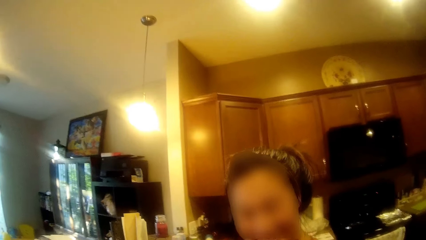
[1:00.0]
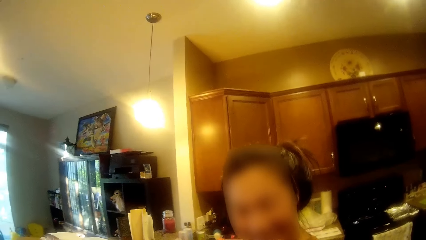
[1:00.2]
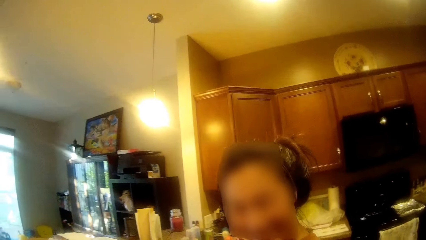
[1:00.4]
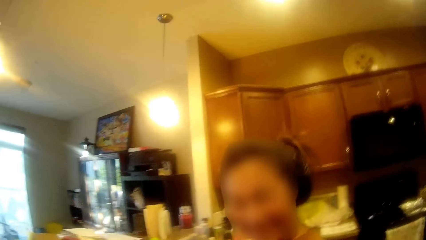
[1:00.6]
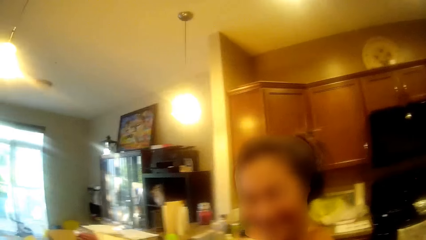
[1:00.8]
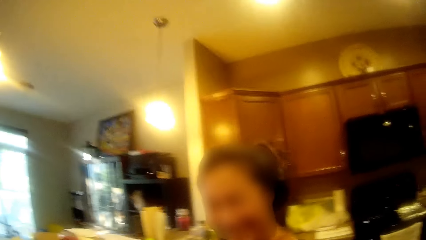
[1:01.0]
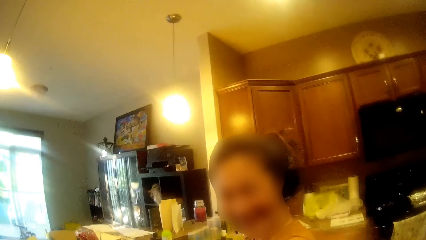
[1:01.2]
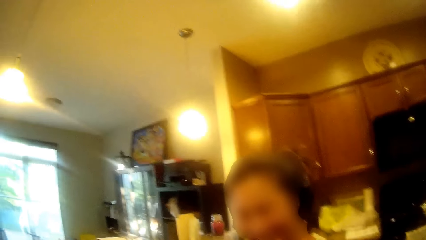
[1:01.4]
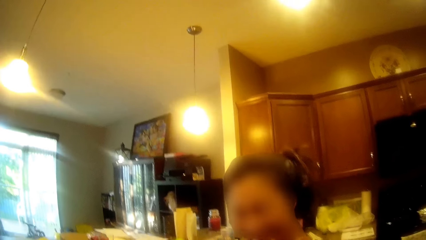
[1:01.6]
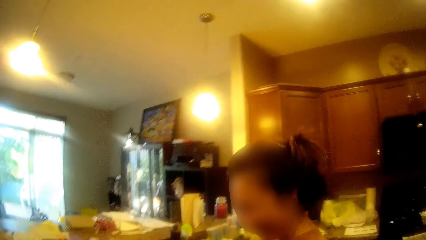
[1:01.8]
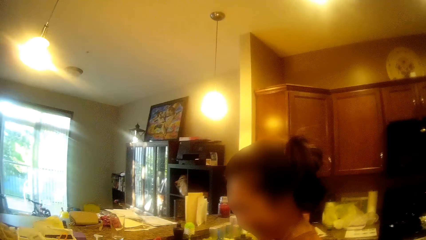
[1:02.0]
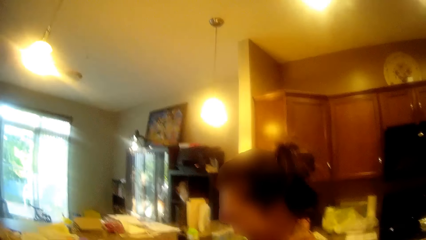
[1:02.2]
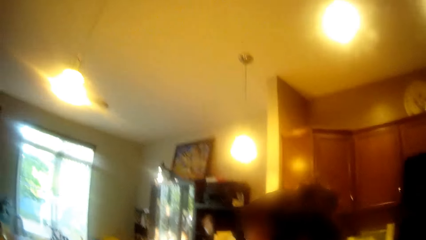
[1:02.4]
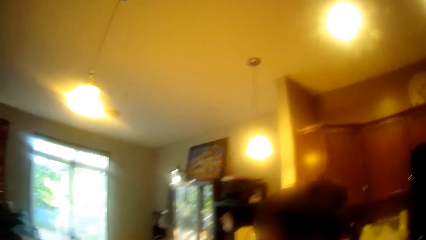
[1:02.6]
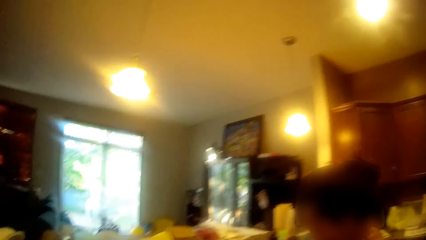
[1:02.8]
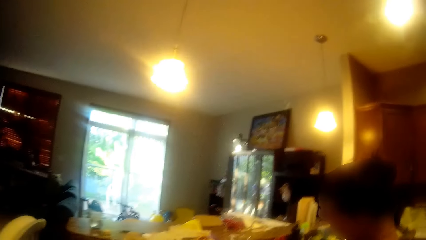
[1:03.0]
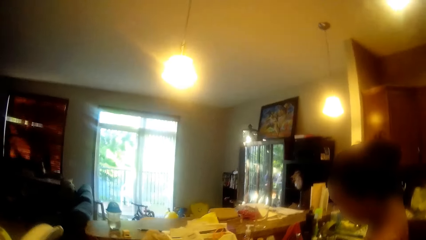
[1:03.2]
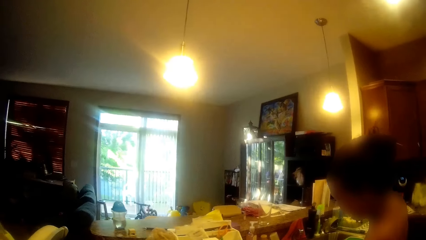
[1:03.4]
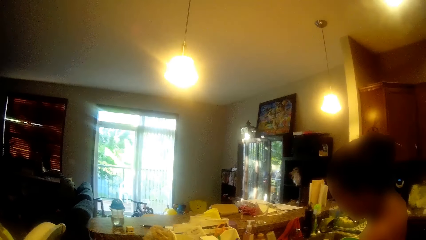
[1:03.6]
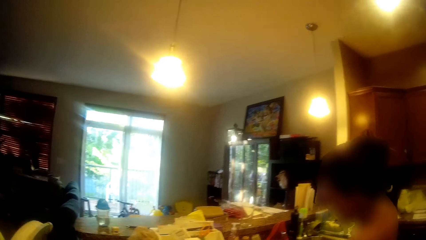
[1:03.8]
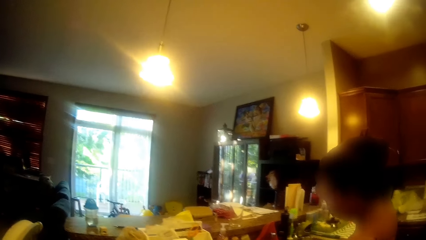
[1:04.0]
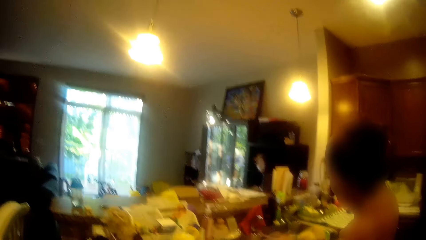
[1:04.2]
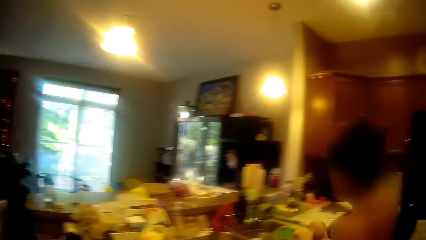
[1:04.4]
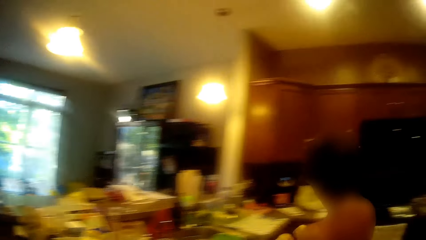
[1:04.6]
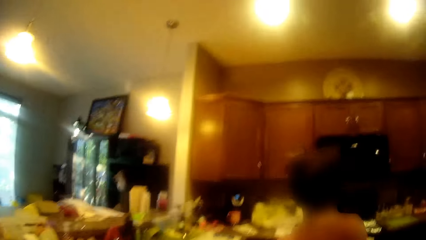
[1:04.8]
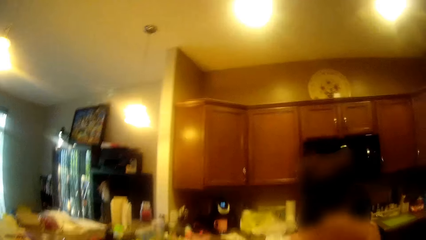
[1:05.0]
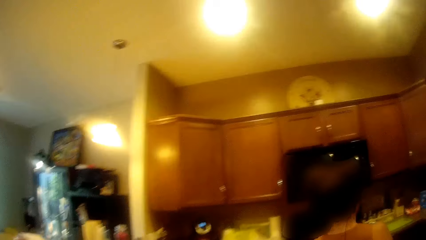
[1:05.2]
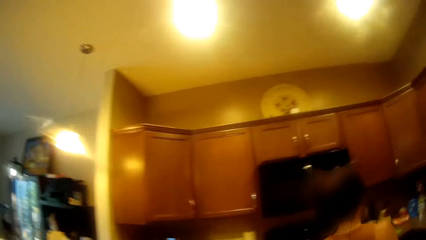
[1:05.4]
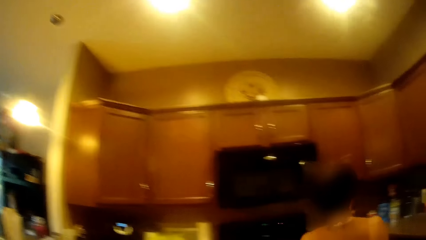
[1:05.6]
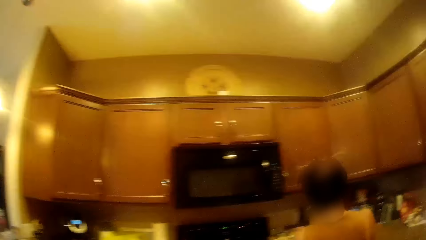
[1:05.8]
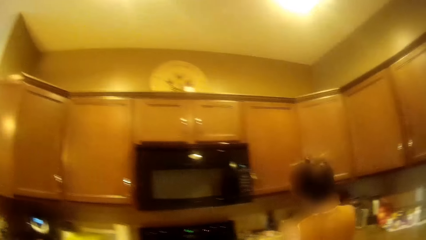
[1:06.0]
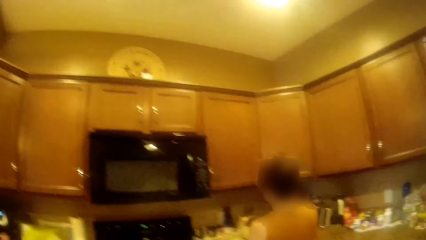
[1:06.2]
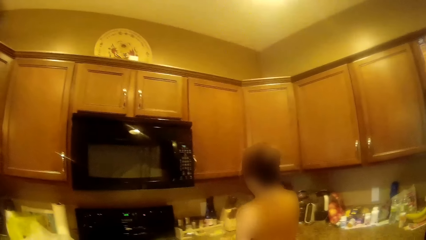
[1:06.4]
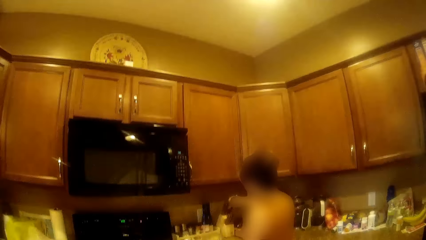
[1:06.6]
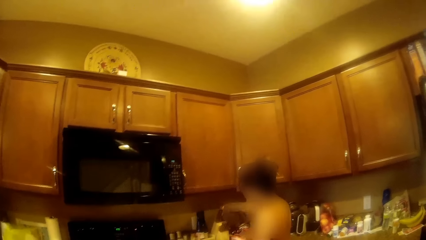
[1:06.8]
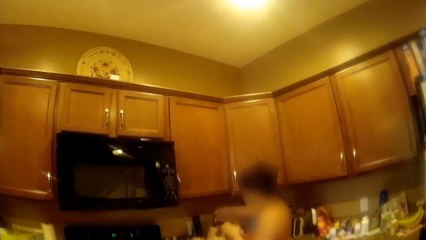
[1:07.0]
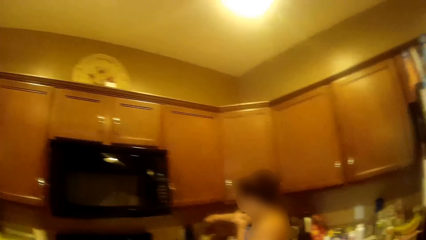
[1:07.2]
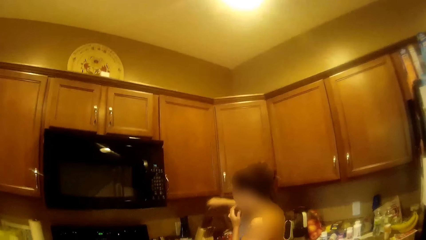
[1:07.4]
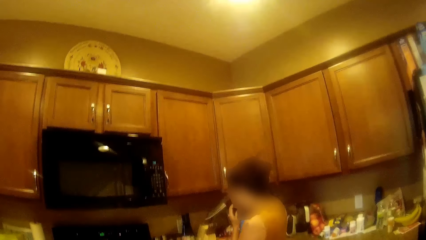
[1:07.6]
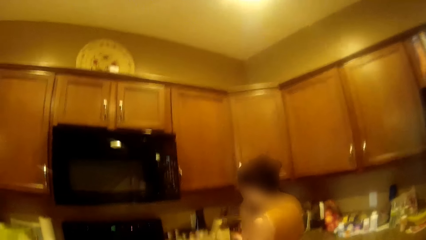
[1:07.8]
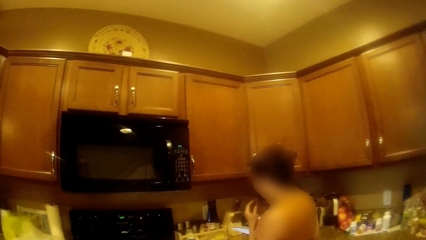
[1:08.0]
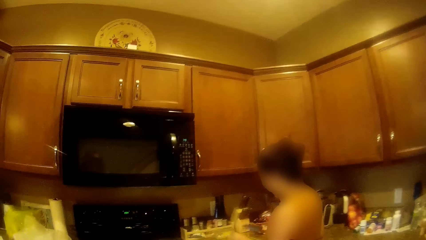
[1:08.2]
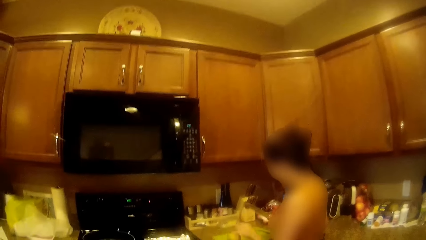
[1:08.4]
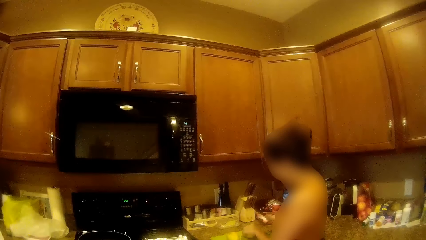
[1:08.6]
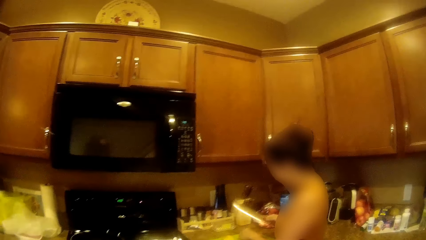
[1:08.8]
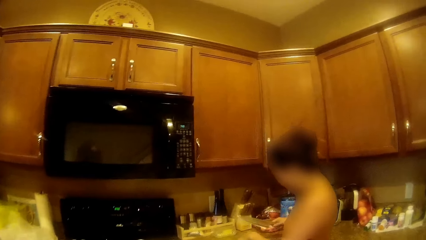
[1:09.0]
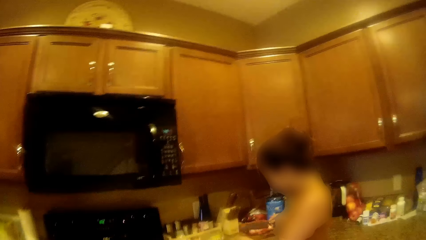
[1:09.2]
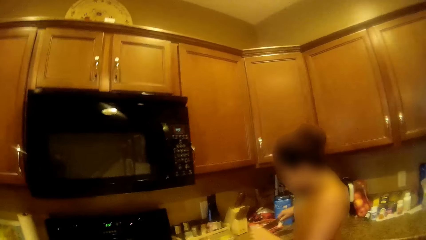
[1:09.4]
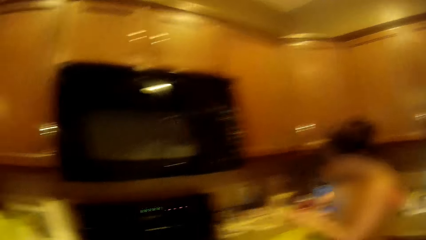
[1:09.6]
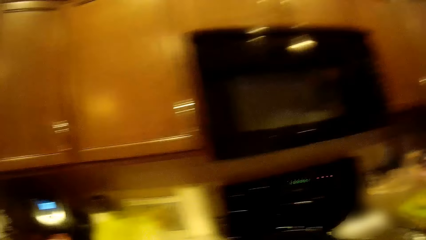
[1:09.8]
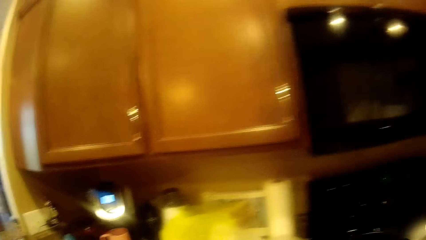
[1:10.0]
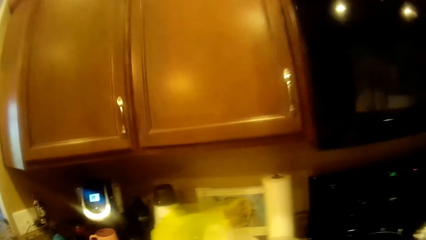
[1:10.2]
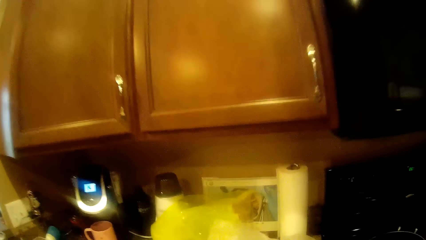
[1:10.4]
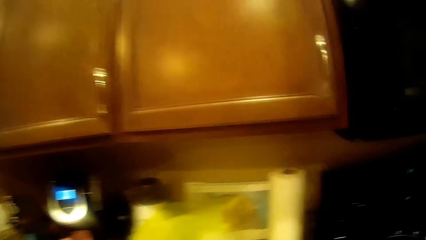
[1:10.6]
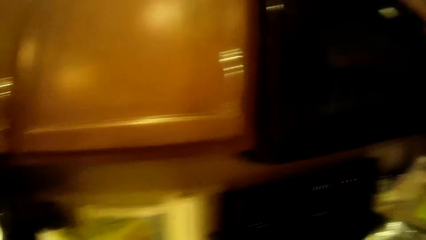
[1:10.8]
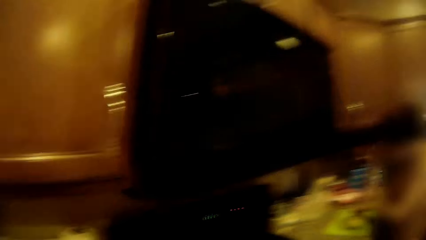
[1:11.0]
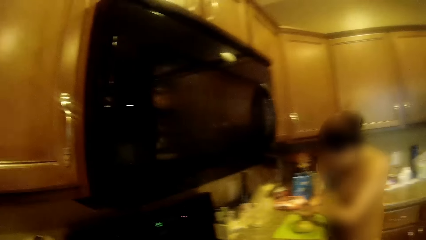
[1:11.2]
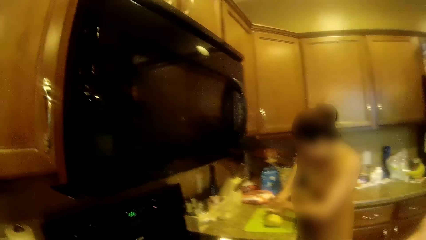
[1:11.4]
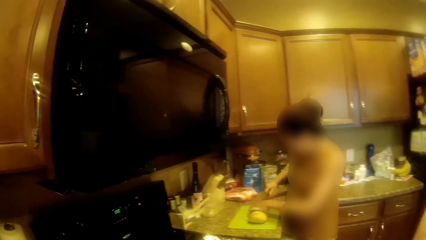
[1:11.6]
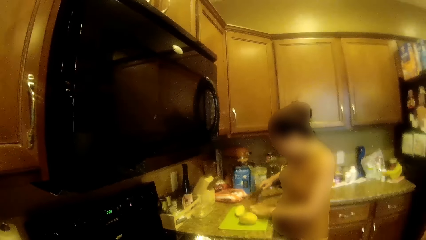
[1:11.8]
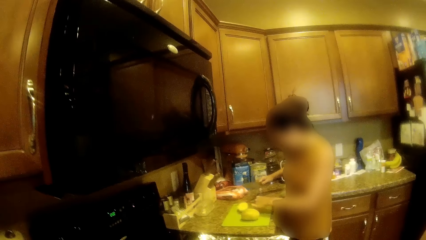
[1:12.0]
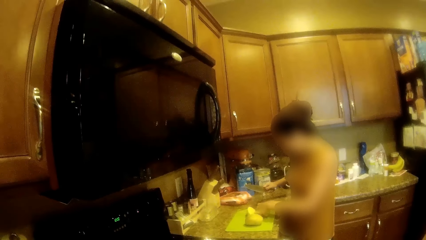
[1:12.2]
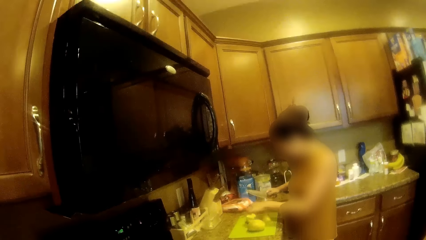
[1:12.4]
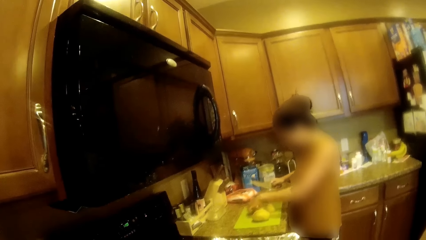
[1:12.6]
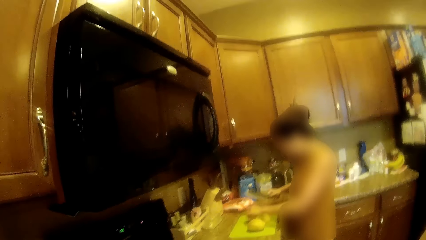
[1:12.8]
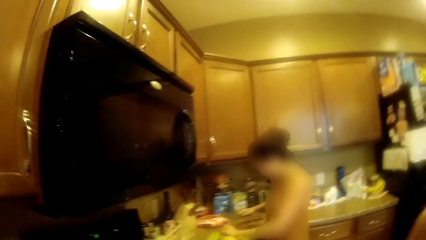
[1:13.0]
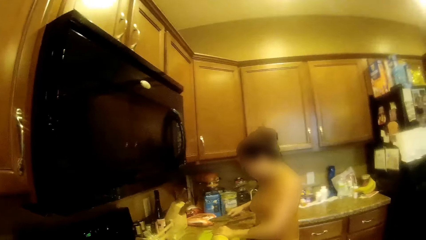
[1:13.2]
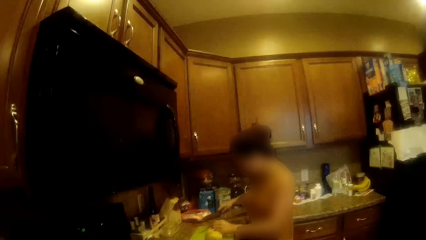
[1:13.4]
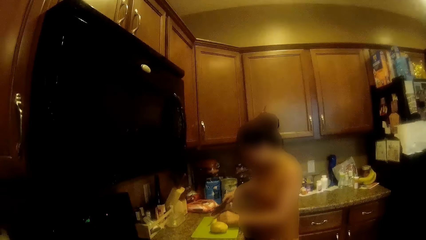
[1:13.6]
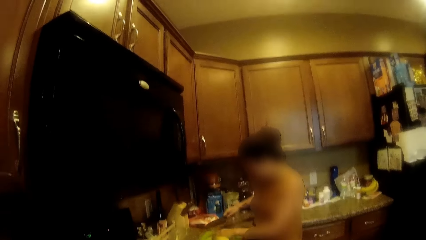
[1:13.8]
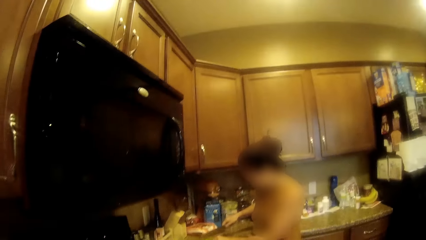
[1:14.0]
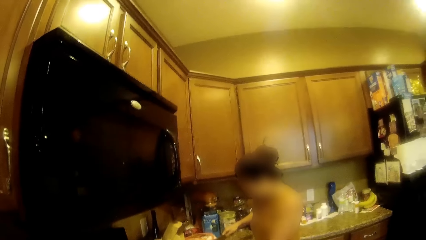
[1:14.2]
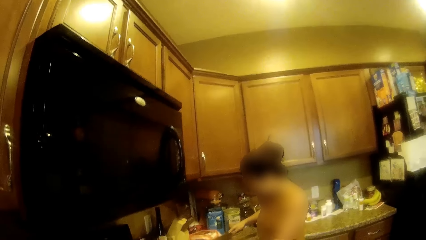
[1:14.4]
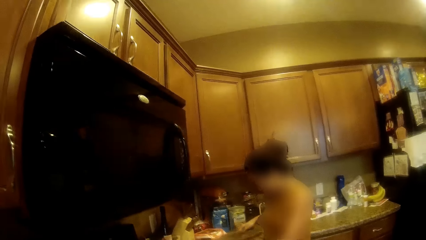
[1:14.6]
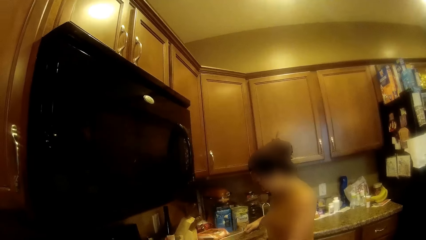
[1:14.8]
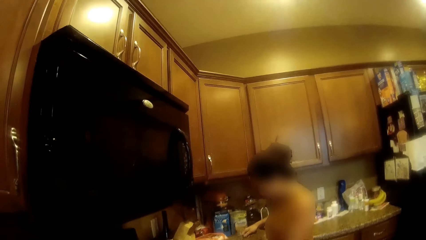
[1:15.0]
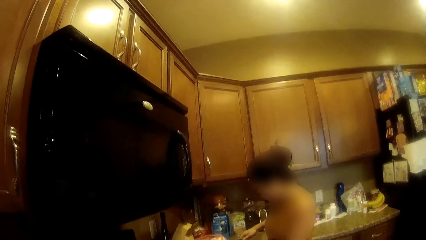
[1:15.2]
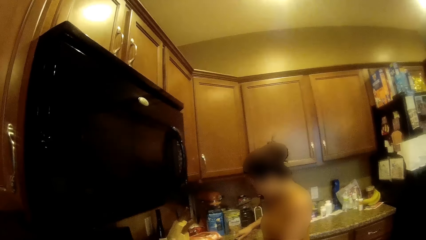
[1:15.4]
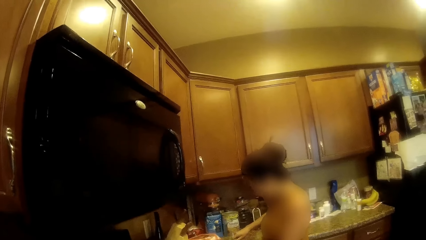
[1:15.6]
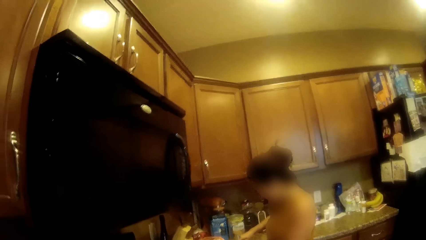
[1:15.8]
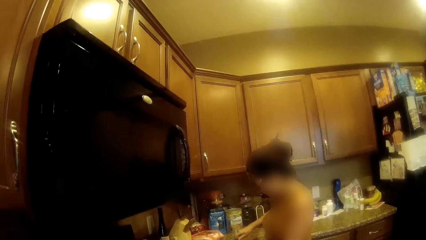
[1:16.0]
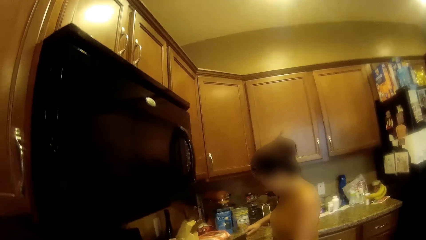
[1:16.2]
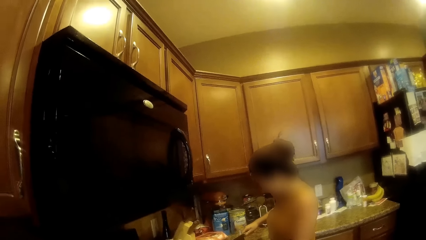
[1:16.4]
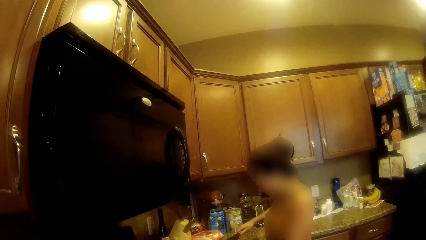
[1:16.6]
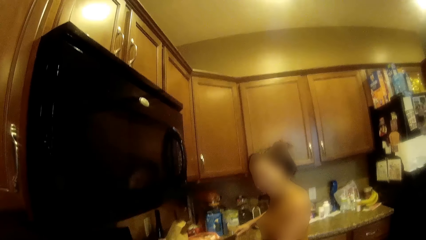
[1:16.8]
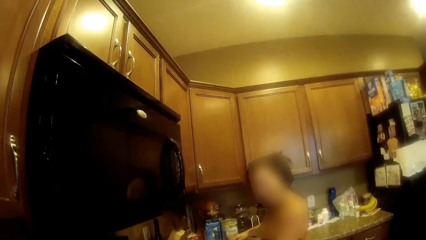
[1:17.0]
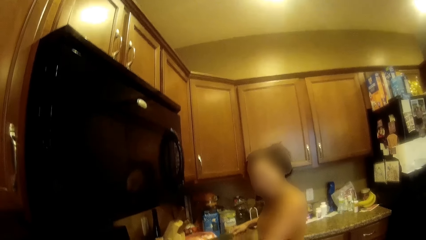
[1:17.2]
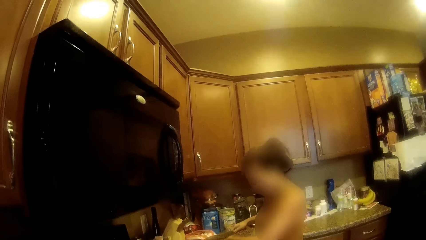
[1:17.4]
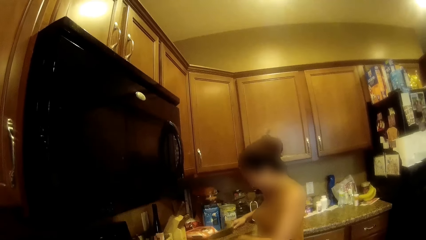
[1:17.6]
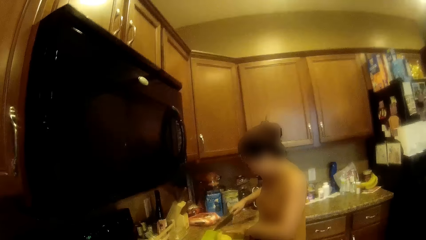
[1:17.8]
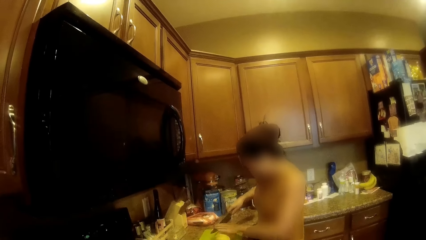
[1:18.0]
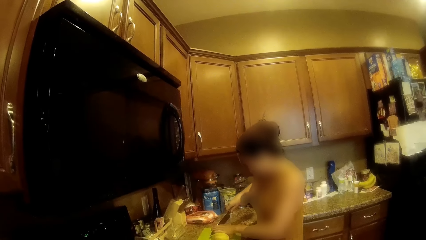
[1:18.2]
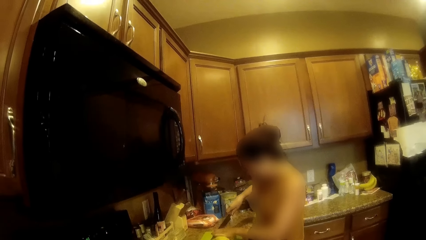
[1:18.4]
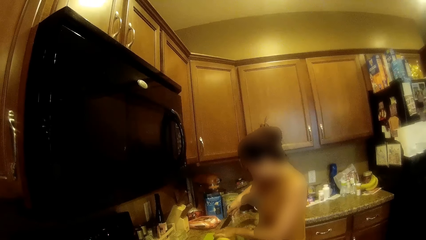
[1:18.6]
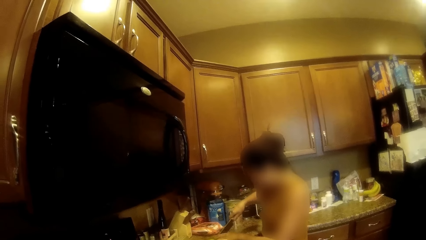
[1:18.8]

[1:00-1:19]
A woman walks towards the gas cooker. The camera wearer walks to the gas cooker. They talk to the woman. They walk around the kitchen. The woman cuts a potato with a knife on a tray. The camera wearer talks to the woman.
